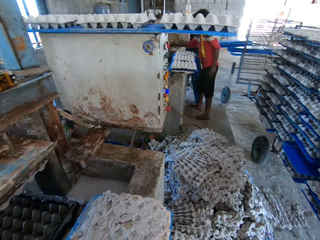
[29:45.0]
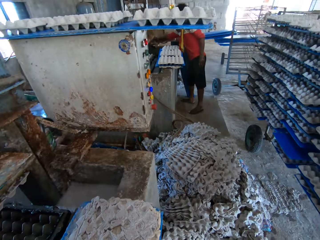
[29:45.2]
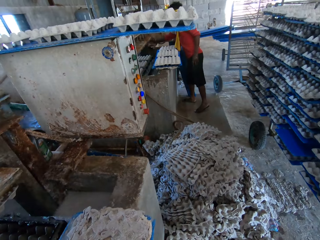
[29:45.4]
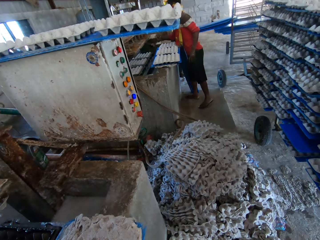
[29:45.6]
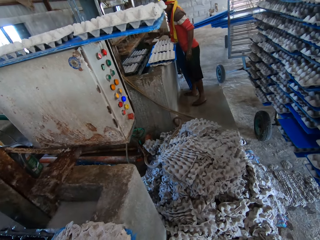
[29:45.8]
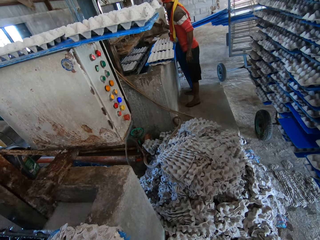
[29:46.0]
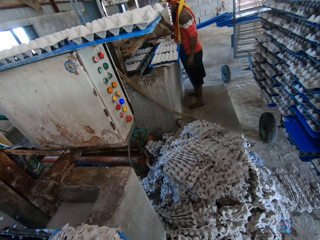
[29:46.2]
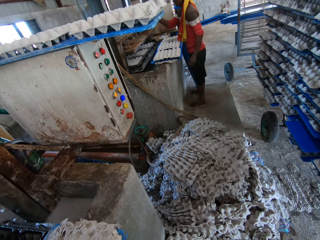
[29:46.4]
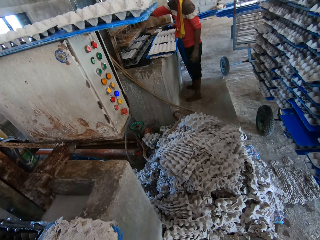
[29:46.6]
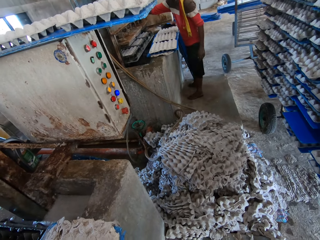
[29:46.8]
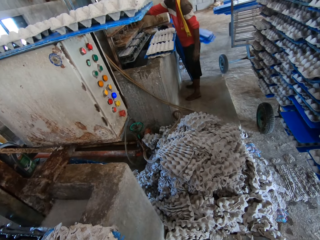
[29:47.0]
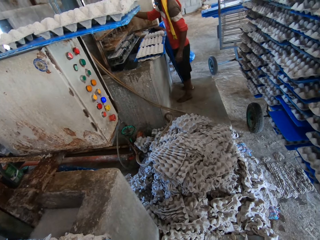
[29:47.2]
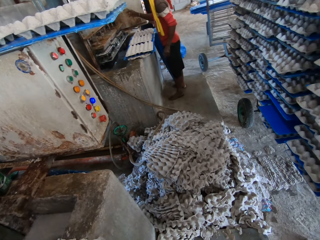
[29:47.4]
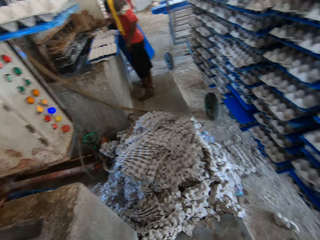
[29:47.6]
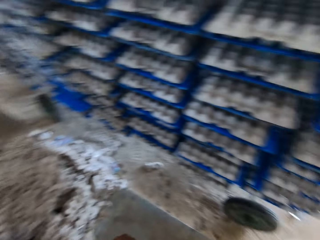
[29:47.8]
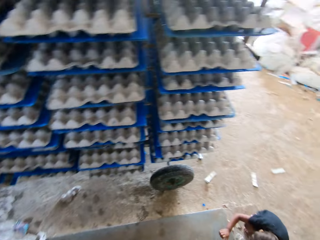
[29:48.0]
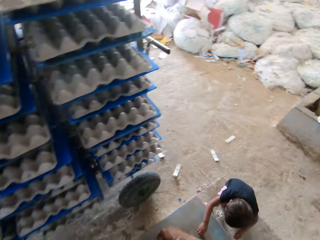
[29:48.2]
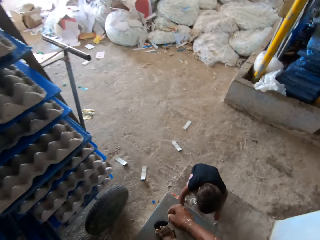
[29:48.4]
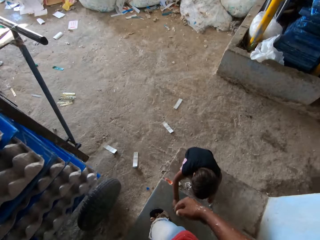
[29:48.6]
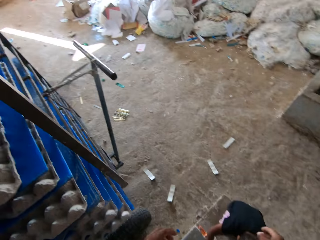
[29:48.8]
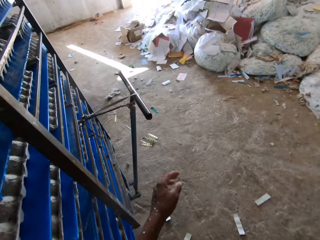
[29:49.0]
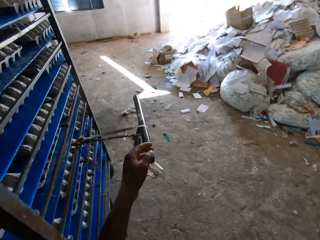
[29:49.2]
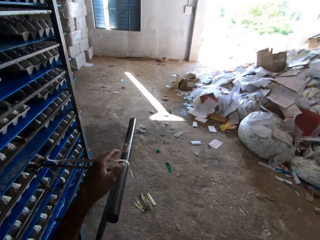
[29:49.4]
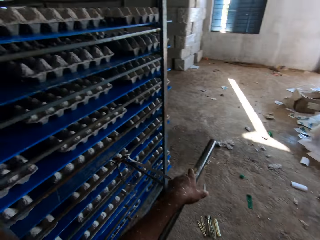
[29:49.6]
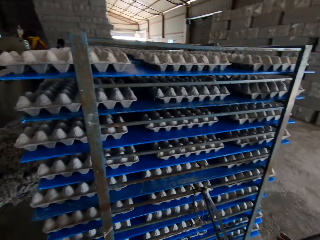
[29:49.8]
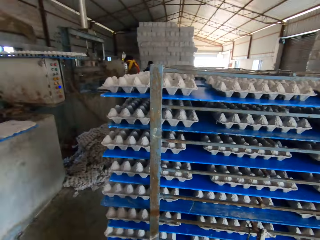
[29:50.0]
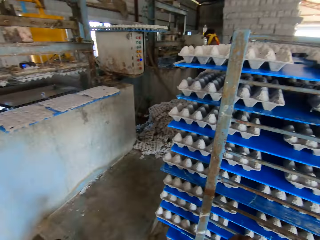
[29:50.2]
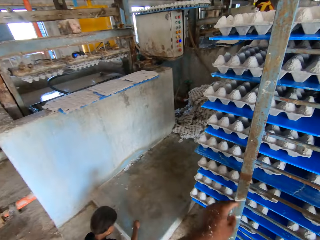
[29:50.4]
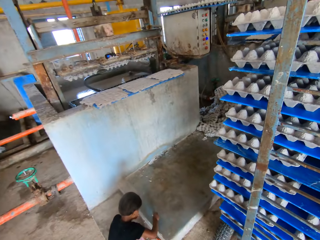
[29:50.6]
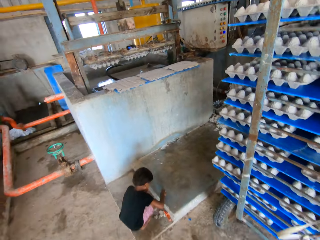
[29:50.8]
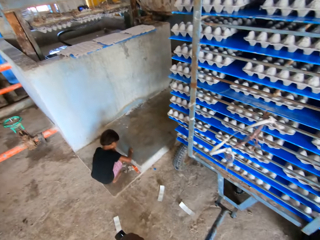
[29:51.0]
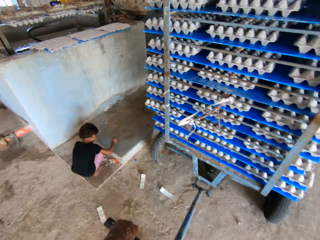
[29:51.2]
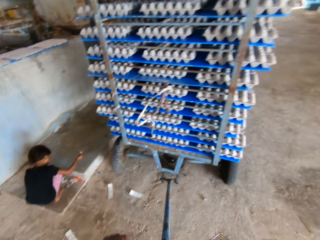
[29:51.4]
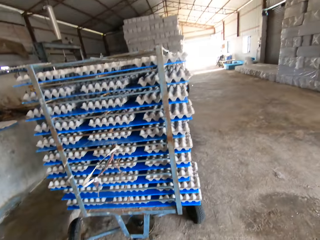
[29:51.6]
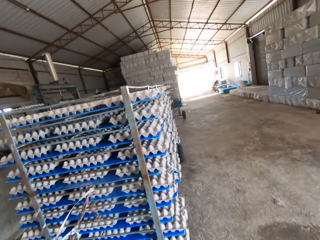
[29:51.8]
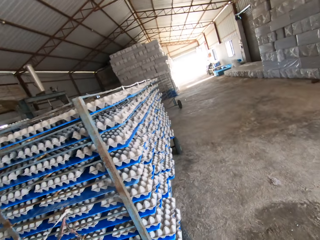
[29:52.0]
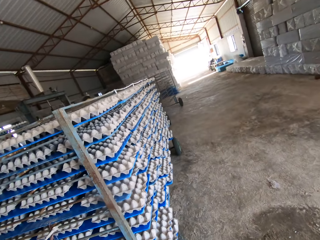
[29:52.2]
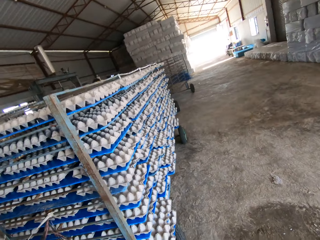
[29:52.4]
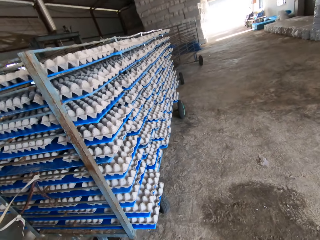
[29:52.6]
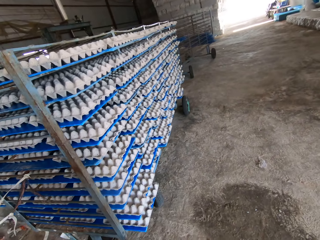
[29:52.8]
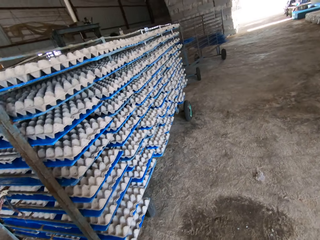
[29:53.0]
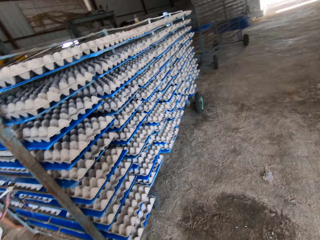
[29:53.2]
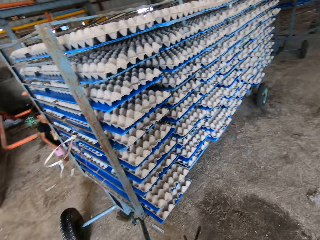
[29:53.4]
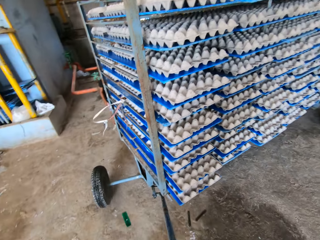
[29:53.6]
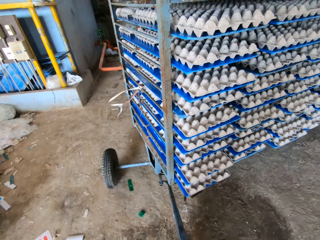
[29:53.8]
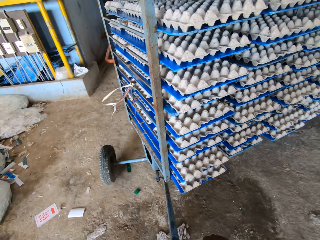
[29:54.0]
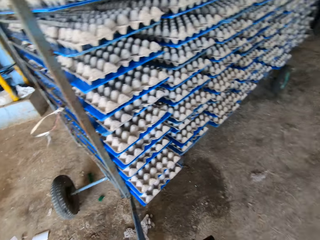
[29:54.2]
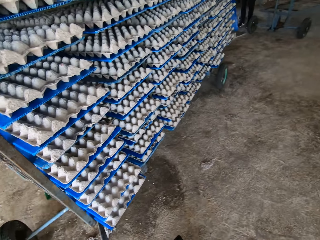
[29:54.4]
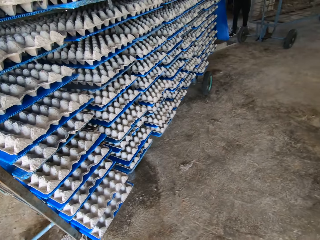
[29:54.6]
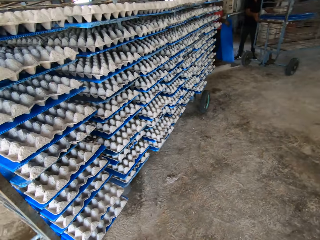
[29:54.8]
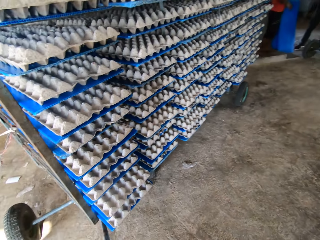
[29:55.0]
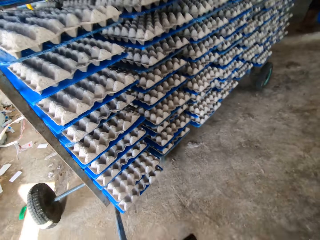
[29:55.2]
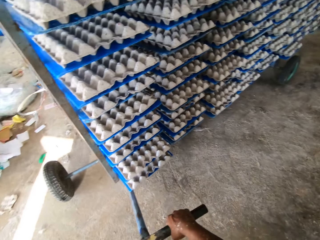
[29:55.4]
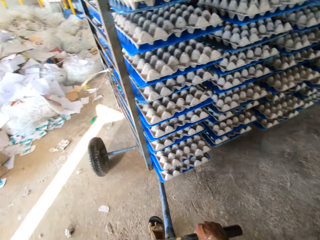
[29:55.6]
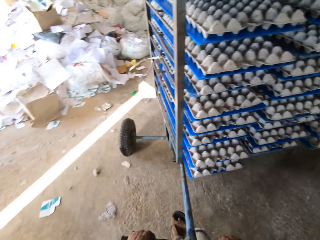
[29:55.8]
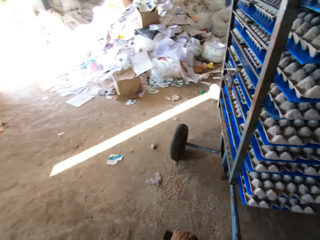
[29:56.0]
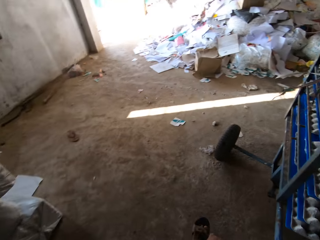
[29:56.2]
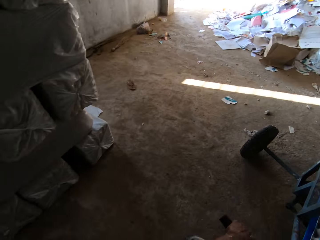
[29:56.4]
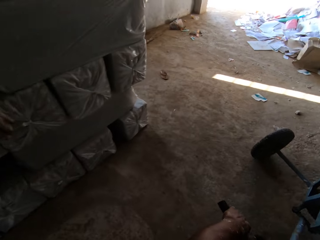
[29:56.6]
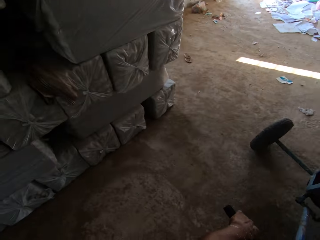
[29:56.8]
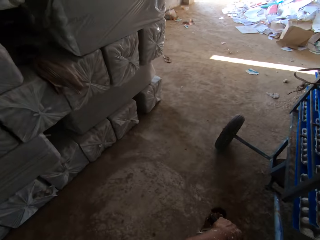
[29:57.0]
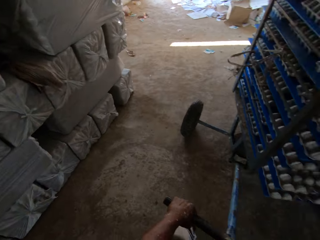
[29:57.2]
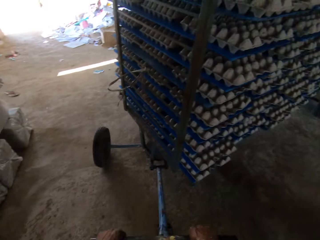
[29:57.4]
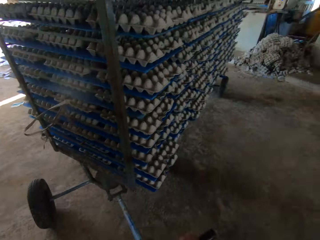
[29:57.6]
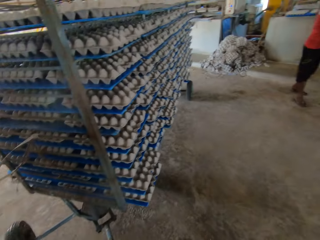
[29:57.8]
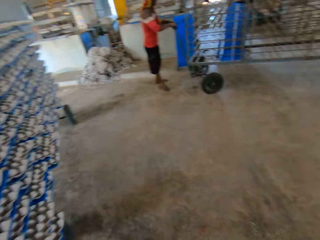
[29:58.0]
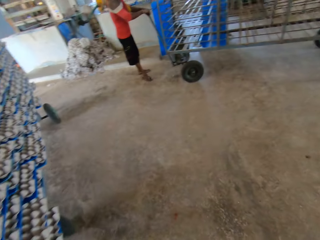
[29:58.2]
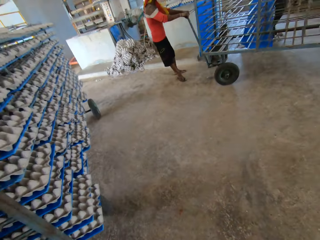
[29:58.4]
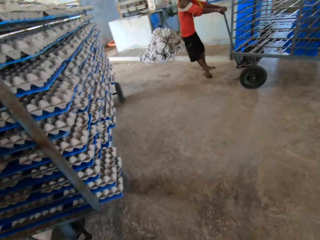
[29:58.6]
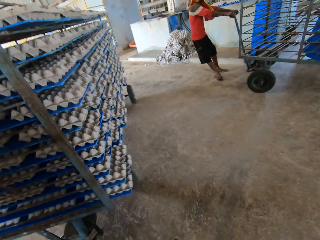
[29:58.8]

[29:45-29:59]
The man picks up the brick from the wall of the egg pulp machine with his right hand. The camera wearer looks around. The man places the brick in his right hand on the egg pulp machine. The camera wearer interacts with the child. He removes the handle of the rack or wheelbarrow from a rope with his right hand. He touches the wheelbarrow. He pulls the rack with the handle in his hands. He converses. He drags the wheelbarrow with the crate on the ground.

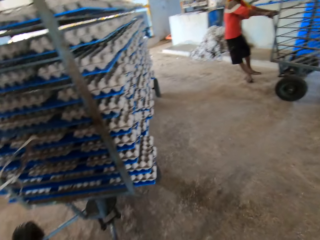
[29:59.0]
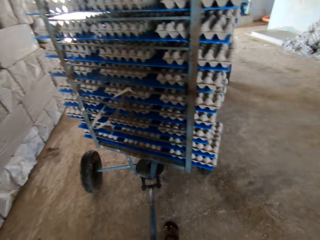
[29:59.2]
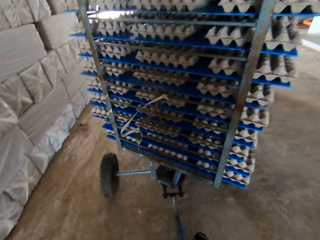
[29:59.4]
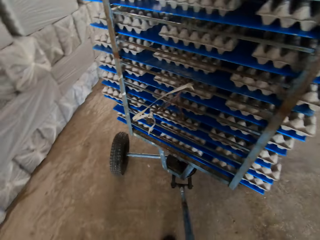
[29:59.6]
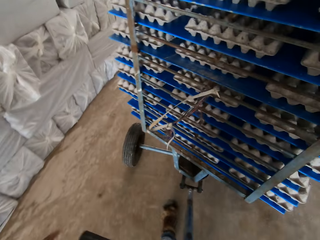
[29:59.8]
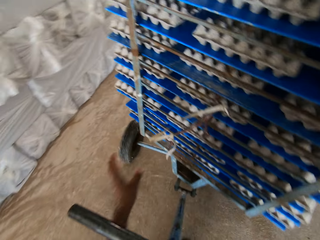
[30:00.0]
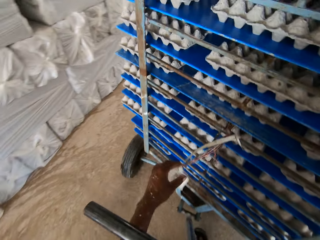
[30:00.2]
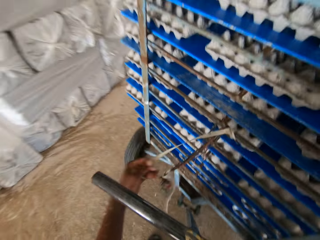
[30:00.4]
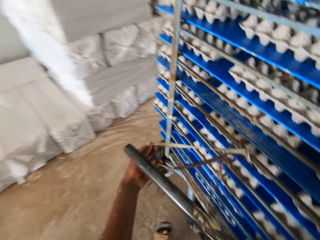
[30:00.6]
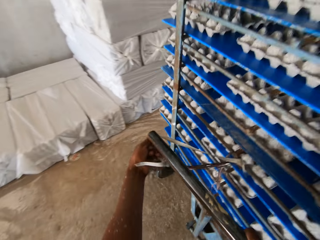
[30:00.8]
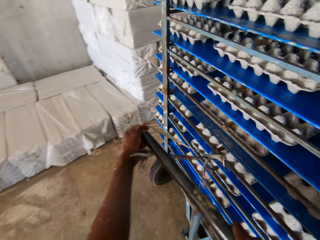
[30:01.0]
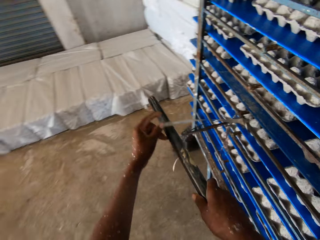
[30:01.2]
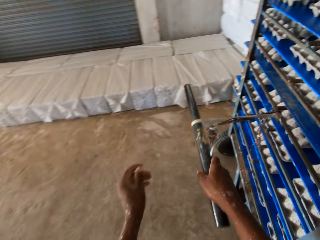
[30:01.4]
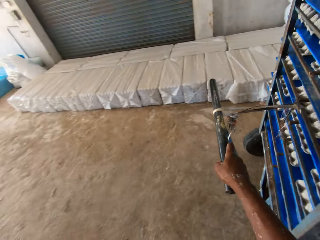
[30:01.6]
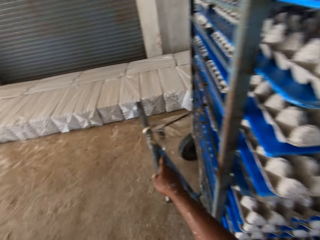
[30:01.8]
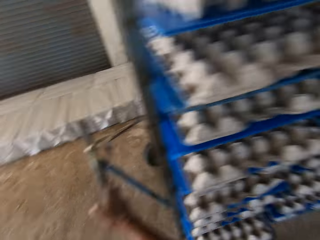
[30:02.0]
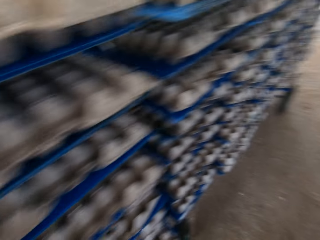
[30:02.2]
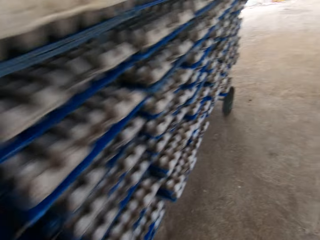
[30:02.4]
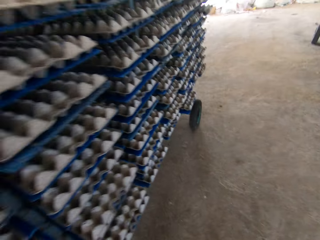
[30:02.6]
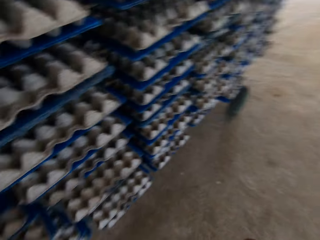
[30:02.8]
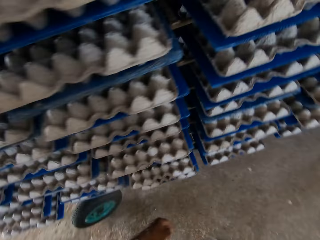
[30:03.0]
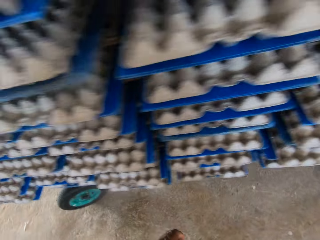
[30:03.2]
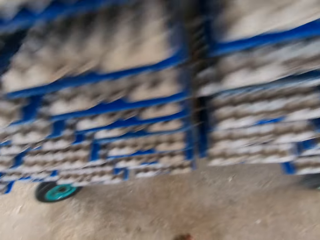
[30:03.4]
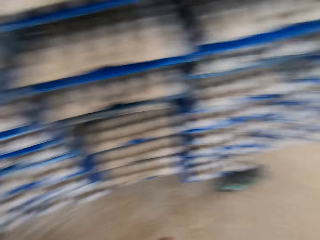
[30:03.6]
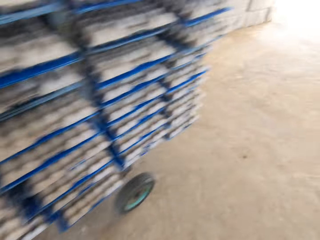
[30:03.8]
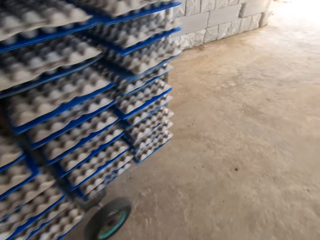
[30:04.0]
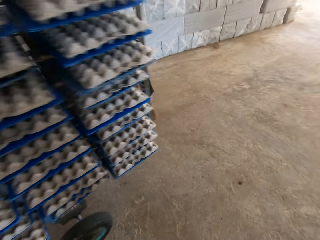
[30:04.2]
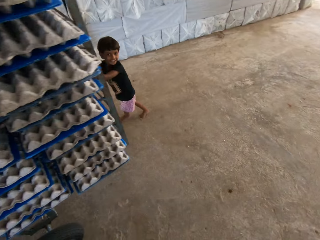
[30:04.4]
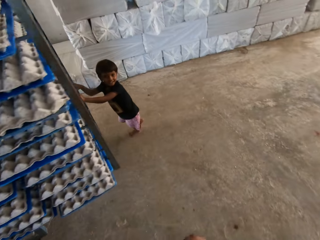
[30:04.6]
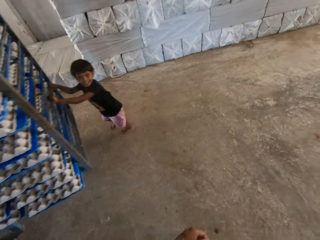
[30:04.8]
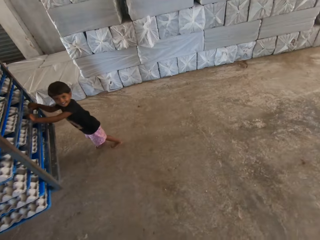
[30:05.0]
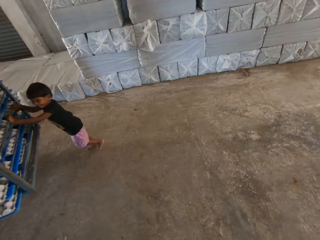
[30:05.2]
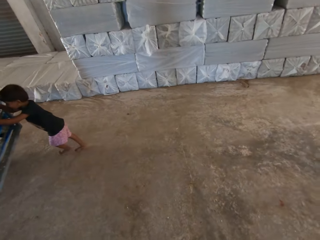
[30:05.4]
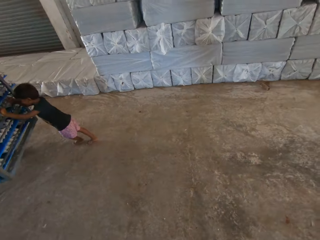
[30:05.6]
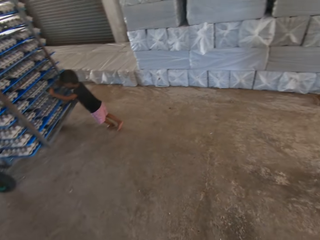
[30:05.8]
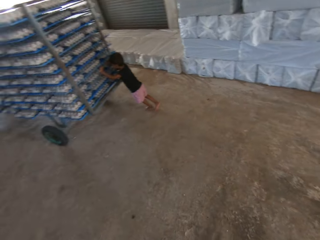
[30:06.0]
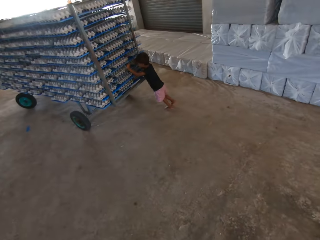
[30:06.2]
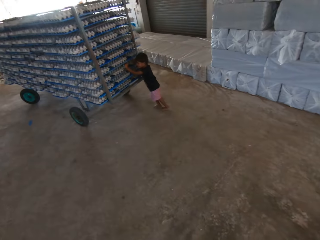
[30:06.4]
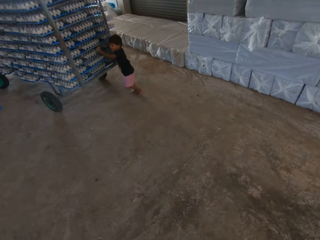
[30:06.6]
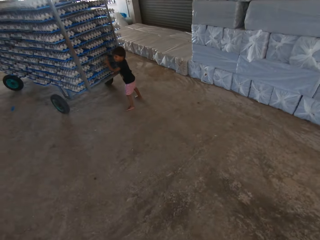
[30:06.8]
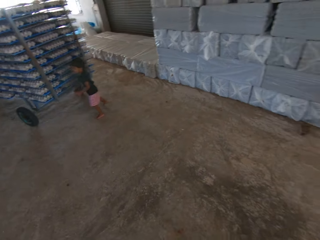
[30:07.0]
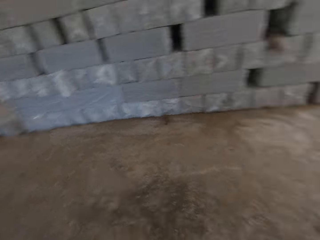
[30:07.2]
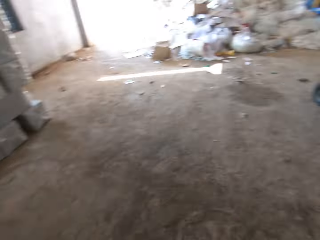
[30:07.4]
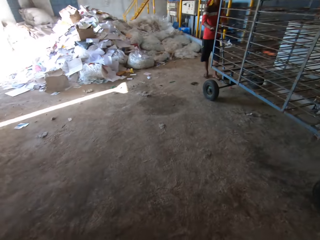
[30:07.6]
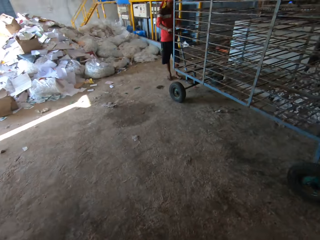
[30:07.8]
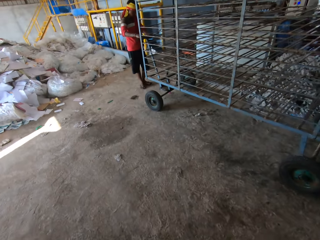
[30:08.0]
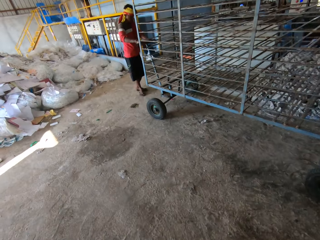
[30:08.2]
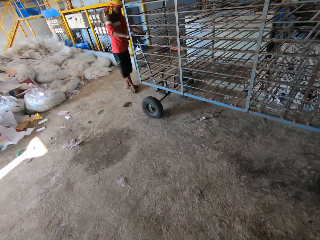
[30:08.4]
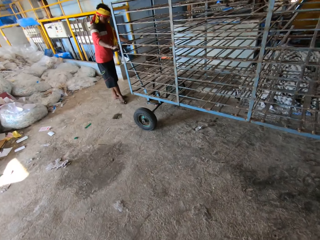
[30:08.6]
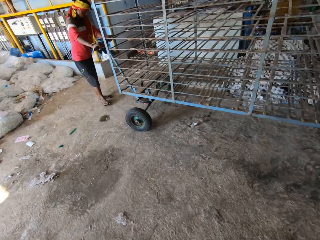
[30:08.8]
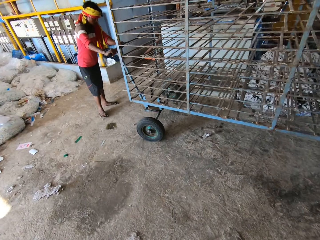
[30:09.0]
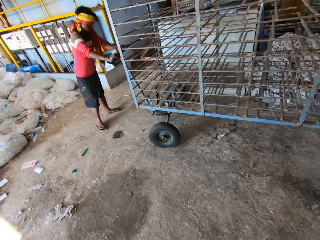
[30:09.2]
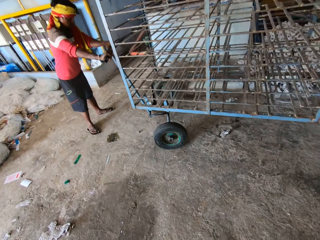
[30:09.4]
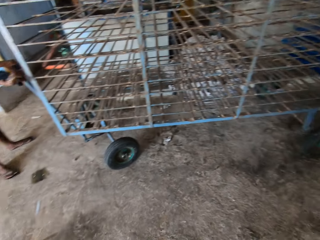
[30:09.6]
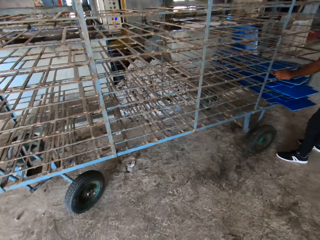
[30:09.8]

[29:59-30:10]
The camera wearer holds the rope with his left hand. He puts the handle in his right hand in the rope in his left hand. The child pushes the rack with his hands. The camera wearer looks around. He walks around the room.
